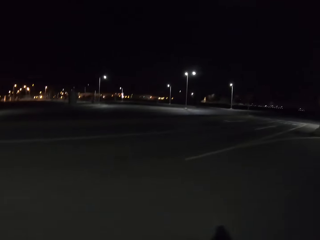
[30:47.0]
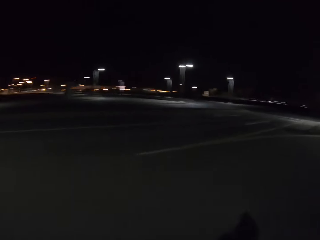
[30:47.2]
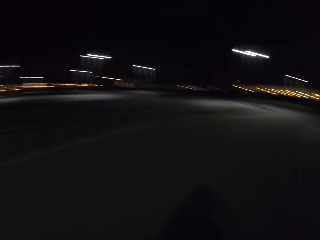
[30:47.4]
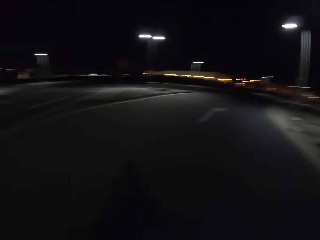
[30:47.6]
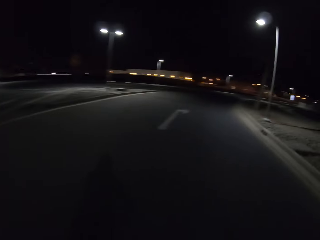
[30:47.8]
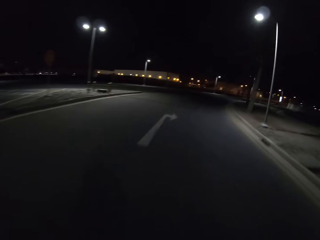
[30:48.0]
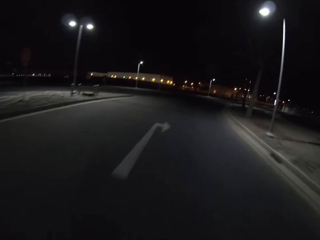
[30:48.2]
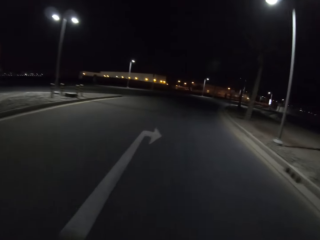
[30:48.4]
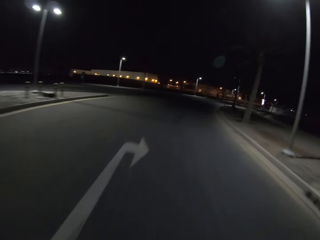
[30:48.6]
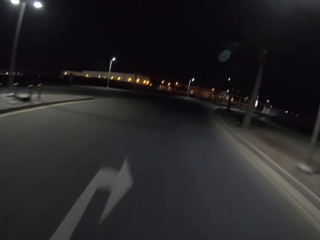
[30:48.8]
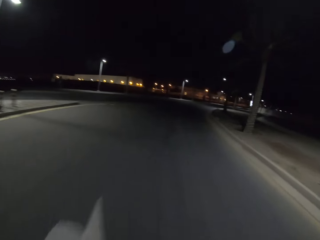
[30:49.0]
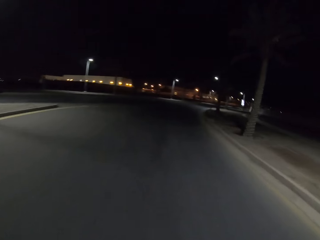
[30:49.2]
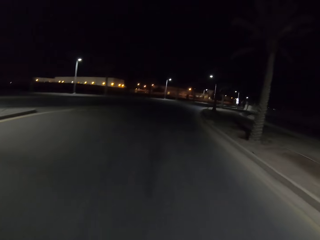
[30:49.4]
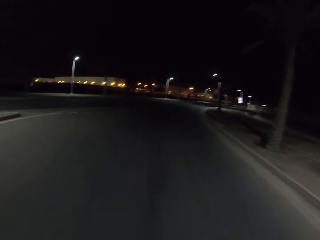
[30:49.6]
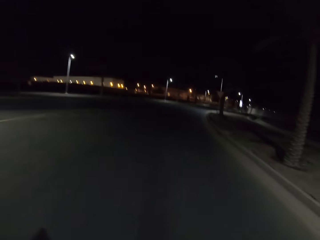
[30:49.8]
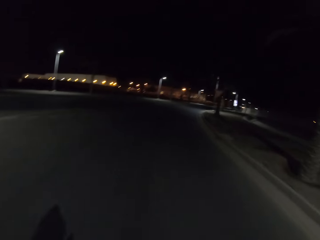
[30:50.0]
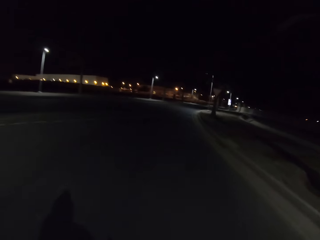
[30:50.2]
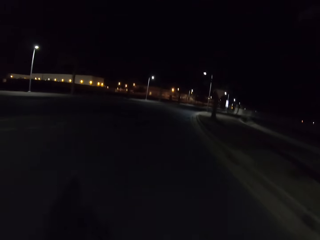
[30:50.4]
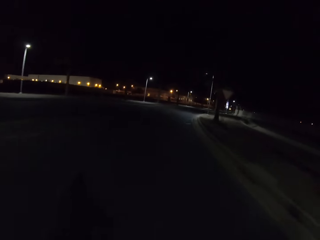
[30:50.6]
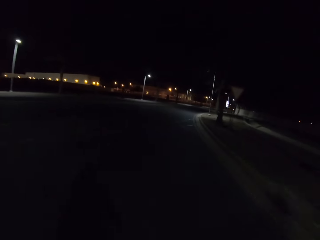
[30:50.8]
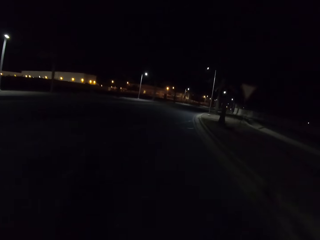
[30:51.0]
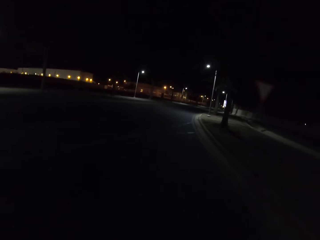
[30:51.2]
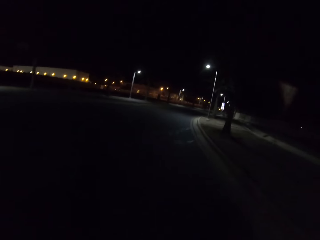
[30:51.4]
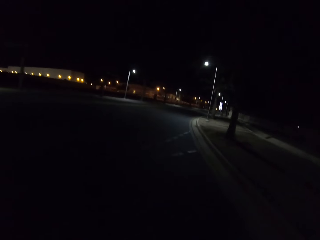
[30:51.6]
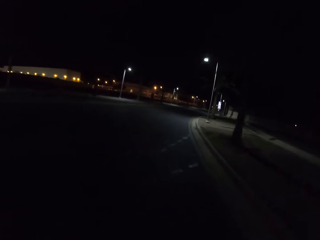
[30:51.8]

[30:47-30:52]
The camera wearer rides the bicycle and looks around.

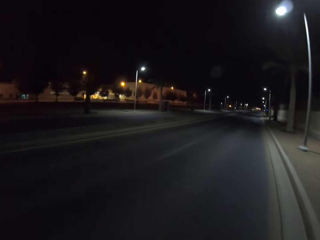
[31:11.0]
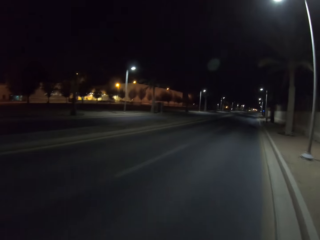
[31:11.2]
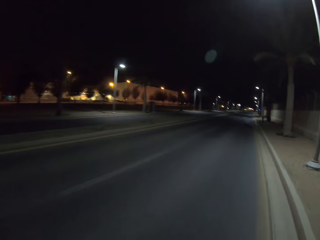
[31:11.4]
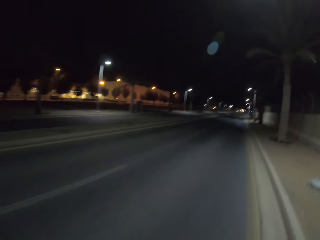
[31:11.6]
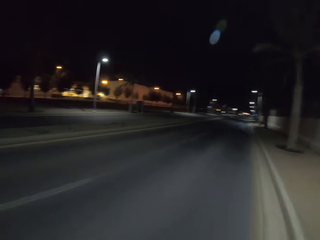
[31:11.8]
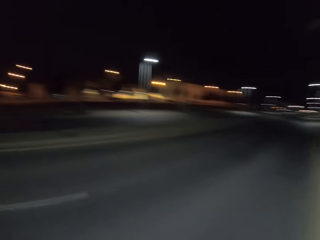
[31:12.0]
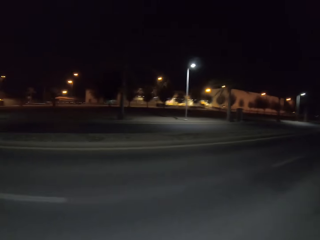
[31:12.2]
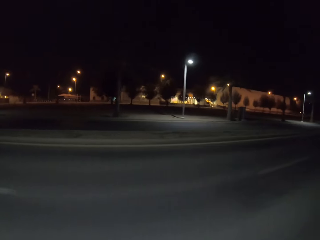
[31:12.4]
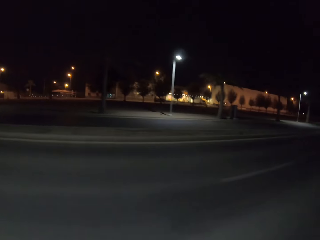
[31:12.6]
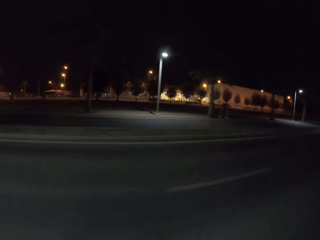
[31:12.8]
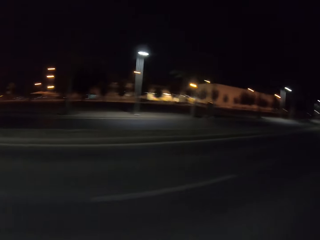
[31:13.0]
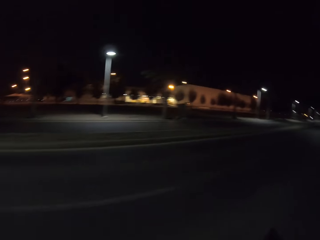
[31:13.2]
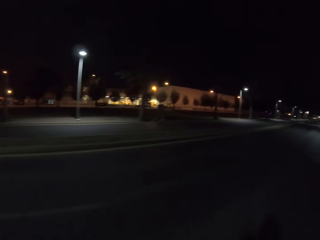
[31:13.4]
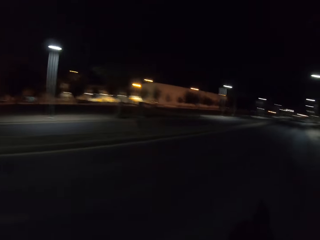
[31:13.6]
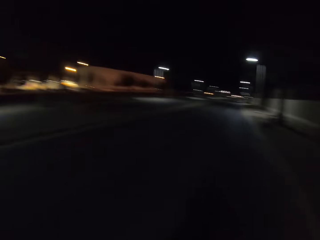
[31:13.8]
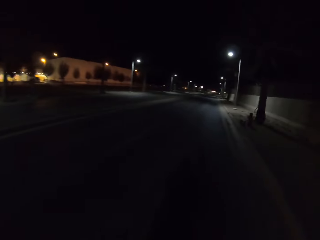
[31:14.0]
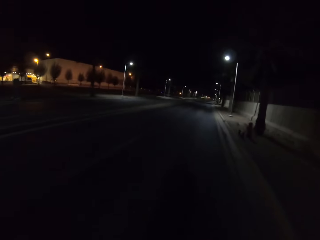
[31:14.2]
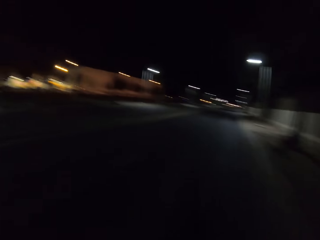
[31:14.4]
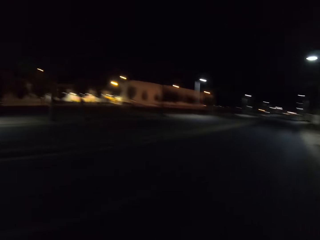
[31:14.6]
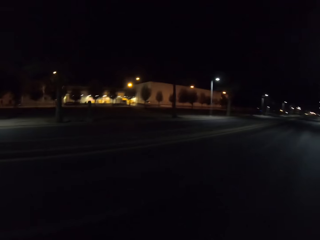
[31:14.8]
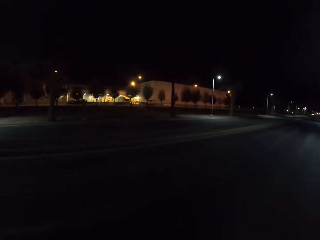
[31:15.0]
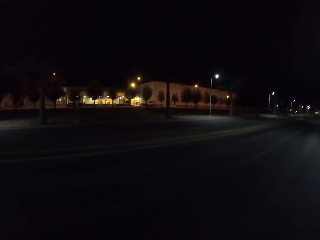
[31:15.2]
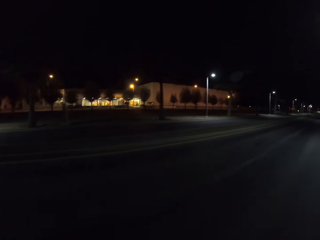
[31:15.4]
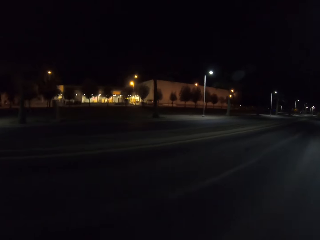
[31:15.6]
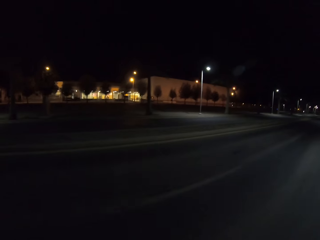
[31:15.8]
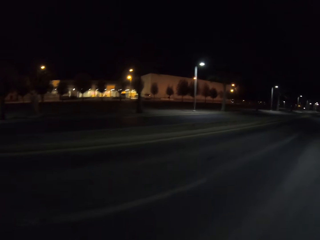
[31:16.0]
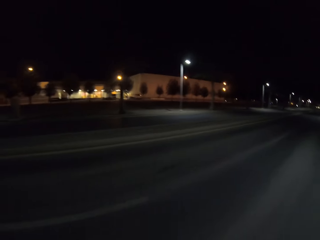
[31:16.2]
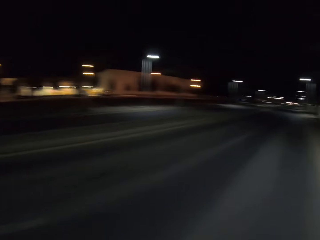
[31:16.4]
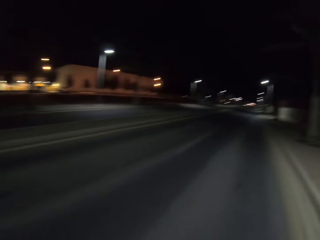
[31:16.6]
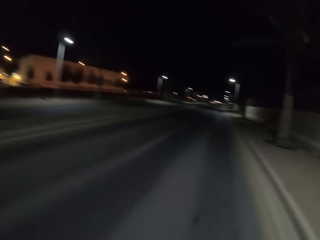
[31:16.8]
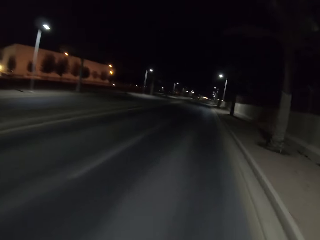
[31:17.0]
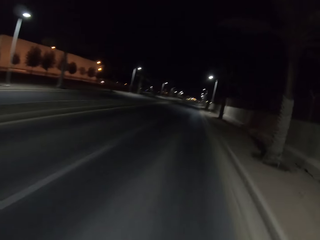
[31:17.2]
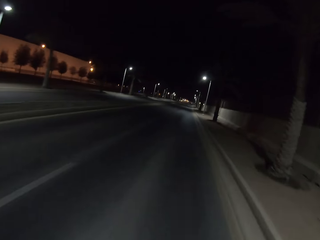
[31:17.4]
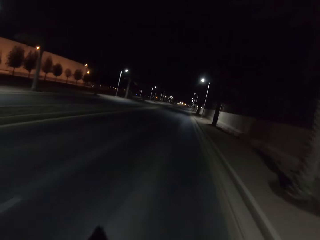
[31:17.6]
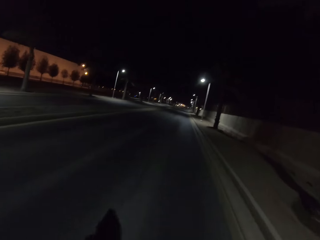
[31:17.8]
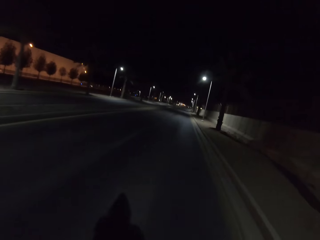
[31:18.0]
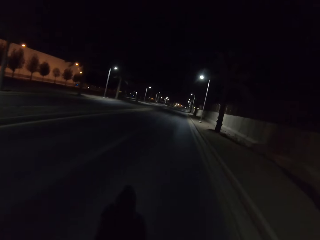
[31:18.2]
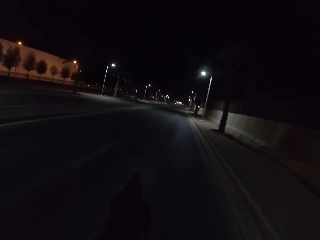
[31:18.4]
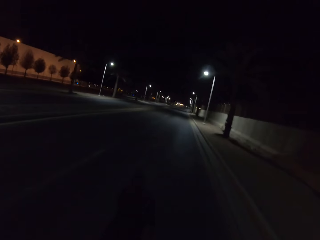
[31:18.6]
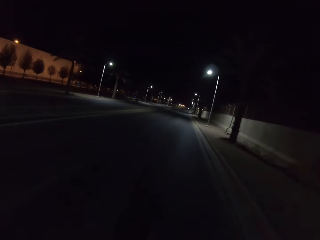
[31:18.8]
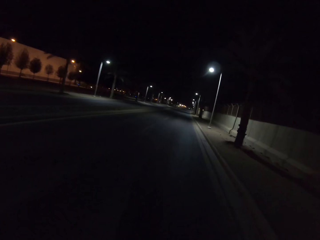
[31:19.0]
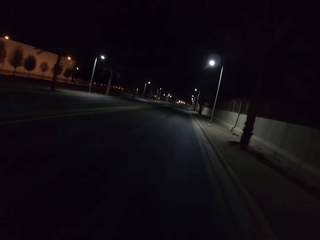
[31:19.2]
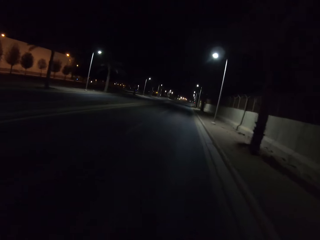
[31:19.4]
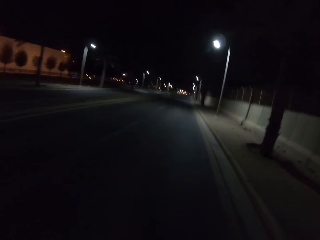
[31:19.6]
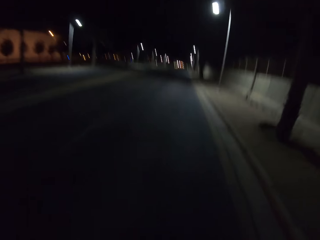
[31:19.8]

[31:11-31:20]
The camera wearer rides the bicycle and looks around. They ride the bicycle and look around.

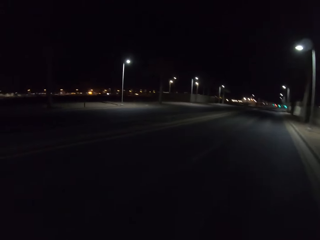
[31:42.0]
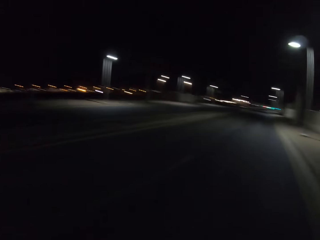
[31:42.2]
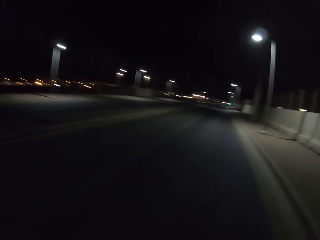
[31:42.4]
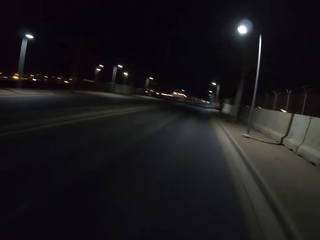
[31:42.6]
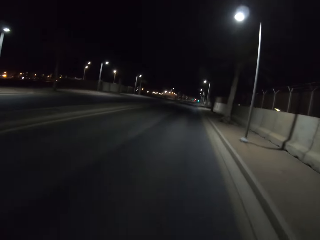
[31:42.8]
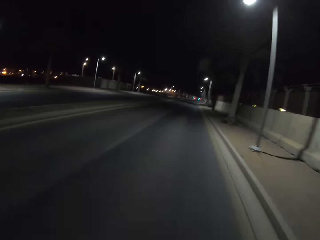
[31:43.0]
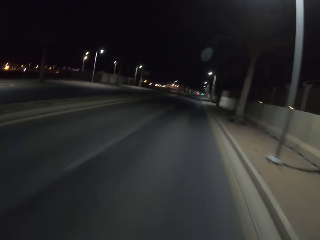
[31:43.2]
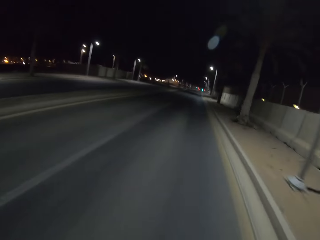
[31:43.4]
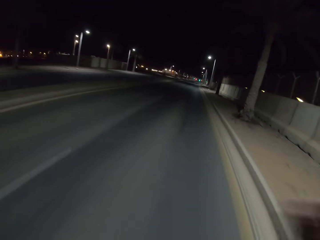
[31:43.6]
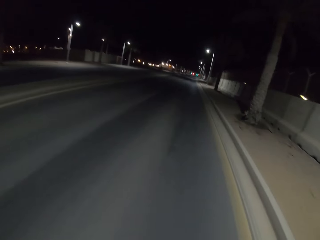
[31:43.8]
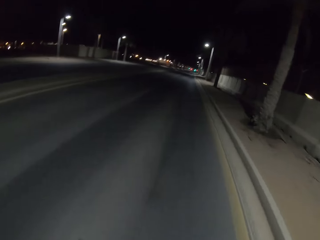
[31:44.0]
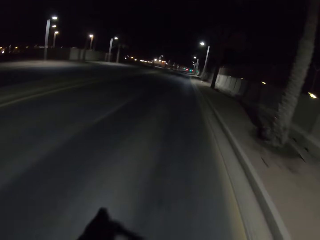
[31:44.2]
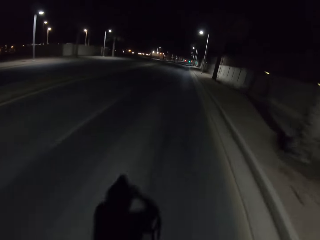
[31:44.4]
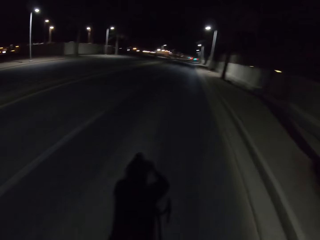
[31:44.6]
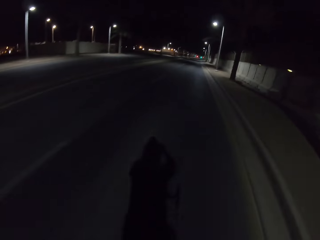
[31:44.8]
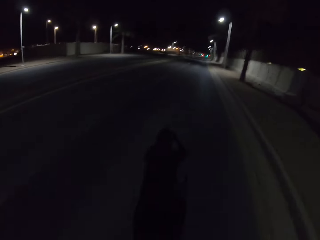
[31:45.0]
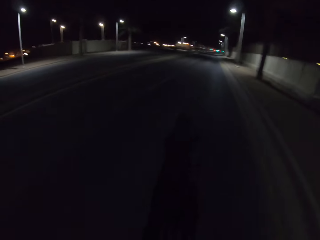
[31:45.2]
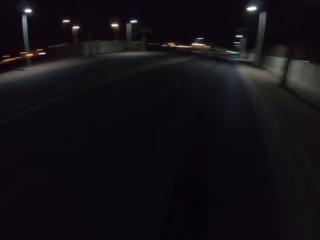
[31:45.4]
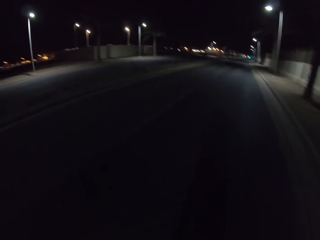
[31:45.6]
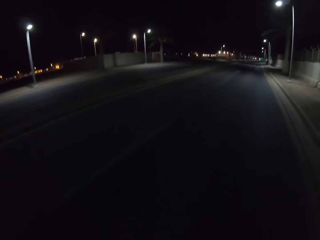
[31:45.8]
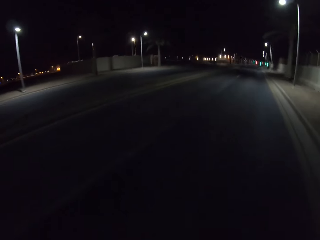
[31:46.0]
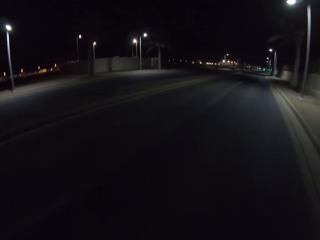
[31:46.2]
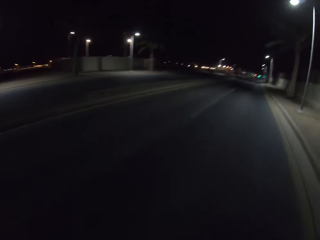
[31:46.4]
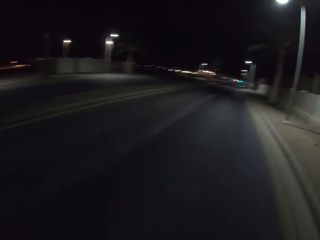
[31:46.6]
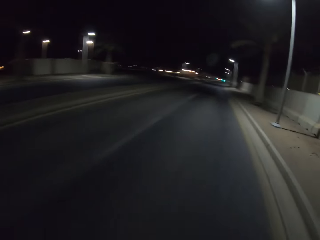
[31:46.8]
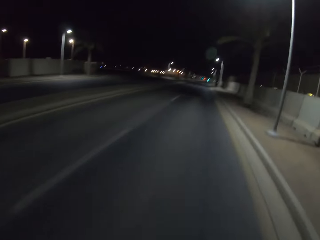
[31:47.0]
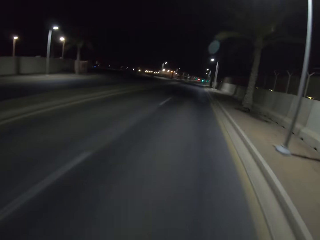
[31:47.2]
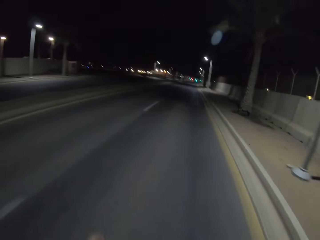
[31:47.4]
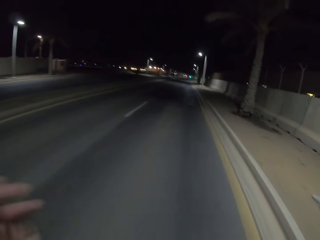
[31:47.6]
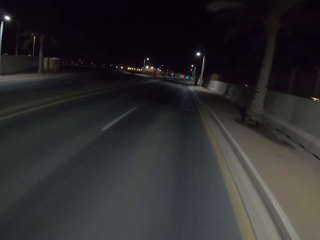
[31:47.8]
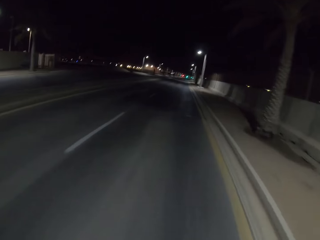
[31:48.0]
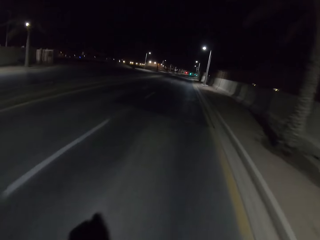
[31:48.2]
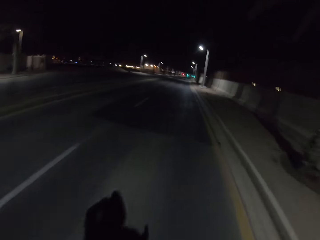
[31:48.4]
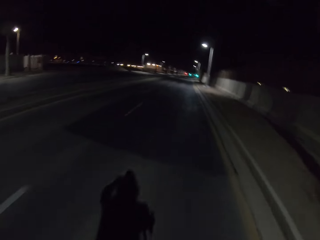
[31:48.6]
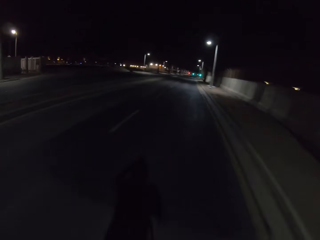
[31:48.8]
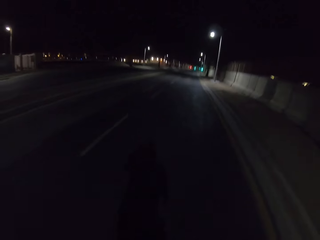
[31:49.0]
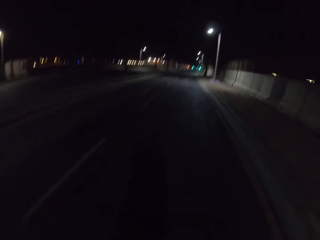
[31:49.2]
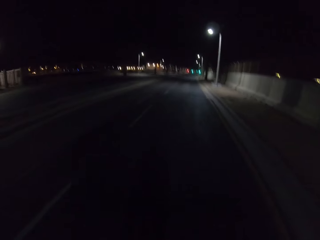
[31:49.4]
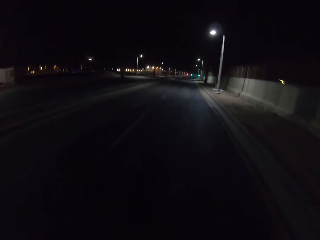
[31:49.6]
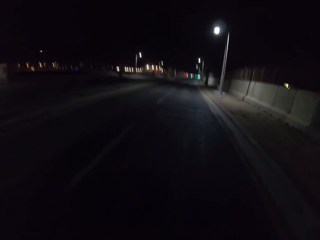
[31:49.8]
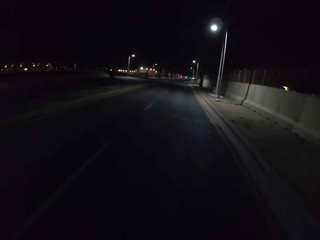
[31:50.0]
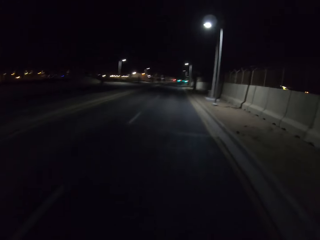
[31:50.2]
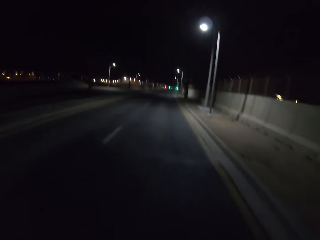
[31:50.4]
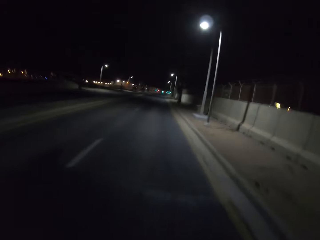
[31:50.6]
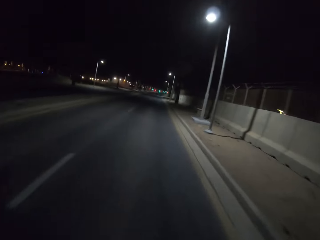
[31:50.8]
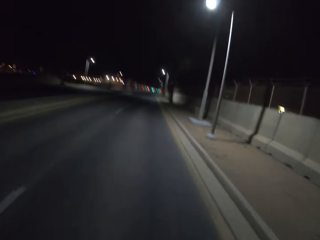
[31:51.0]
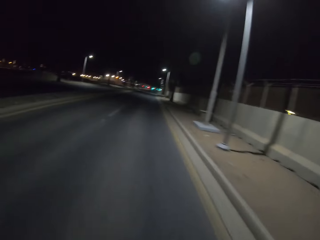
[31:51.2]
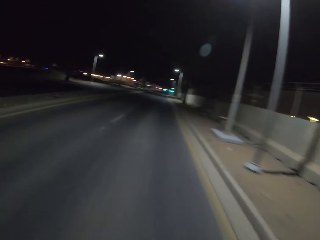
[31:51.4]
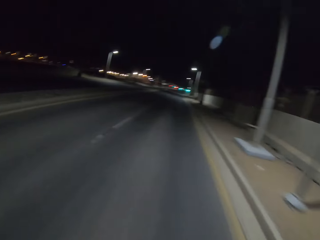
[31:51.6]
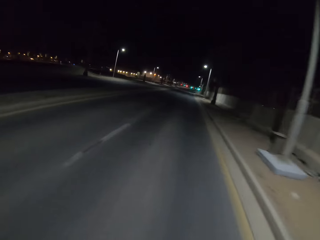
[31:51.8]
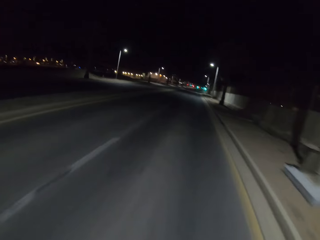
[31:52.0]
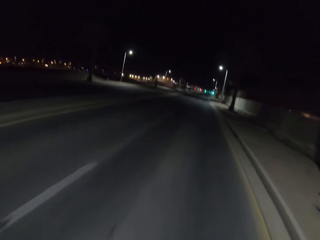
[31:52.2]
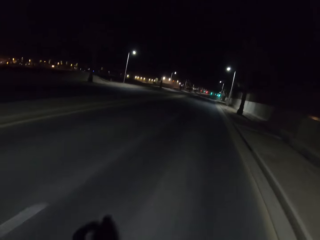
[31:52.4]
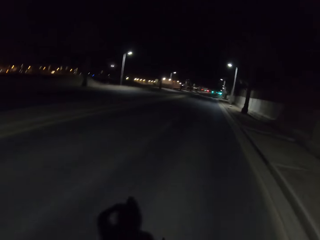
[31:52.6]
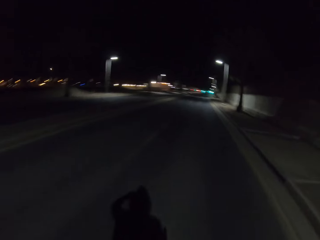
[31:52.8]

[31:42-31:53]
The camera wearer rides the bicycle and lifts the hand up. They ride the bicycle and lift the hand up.
